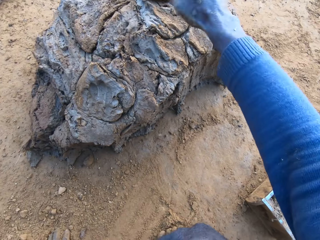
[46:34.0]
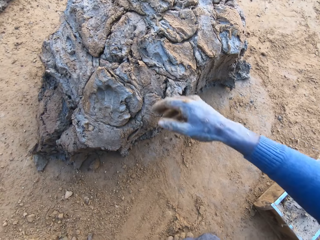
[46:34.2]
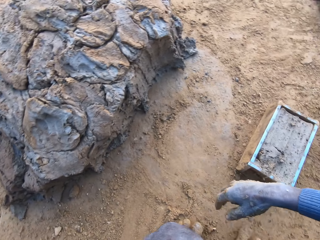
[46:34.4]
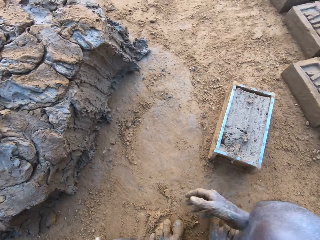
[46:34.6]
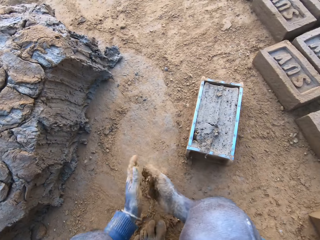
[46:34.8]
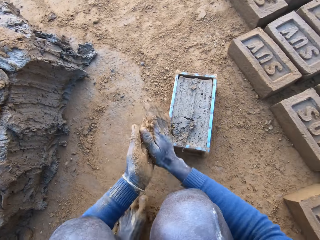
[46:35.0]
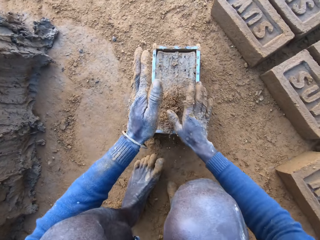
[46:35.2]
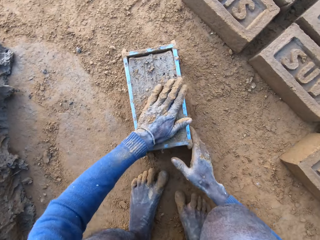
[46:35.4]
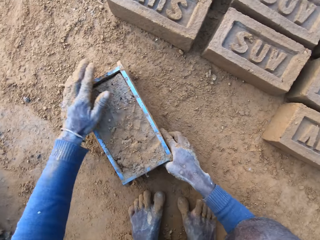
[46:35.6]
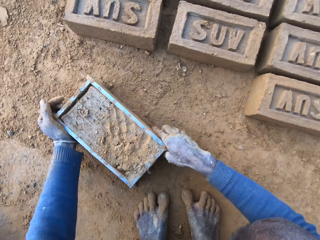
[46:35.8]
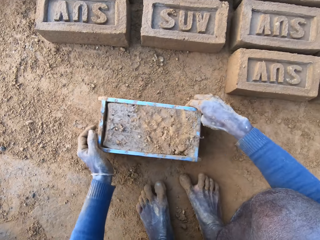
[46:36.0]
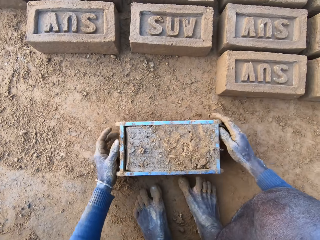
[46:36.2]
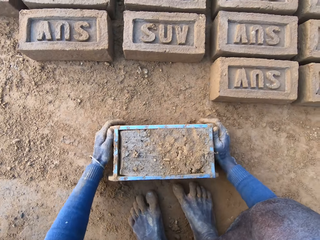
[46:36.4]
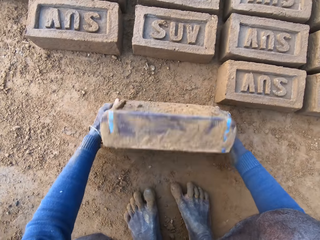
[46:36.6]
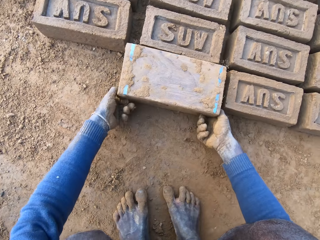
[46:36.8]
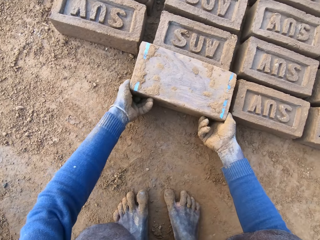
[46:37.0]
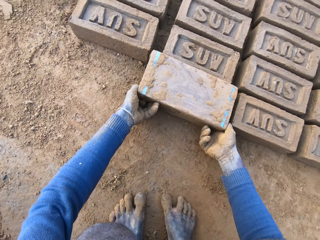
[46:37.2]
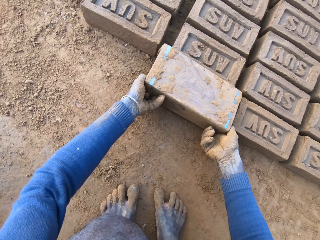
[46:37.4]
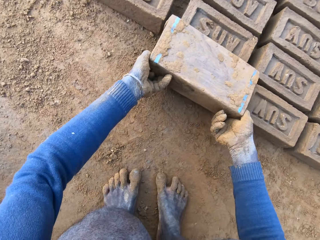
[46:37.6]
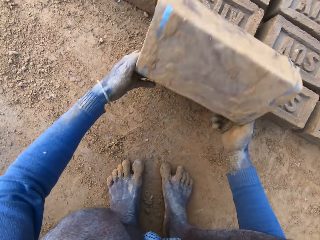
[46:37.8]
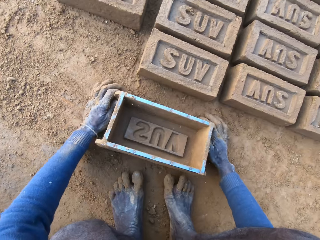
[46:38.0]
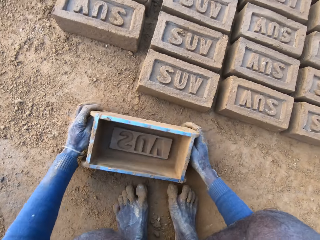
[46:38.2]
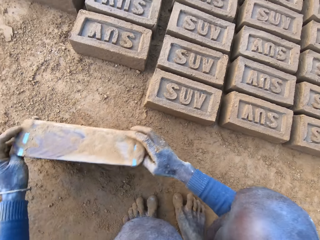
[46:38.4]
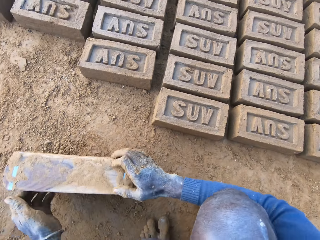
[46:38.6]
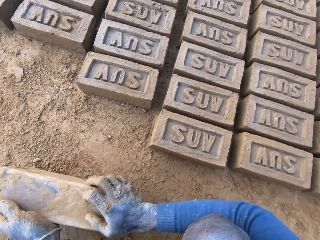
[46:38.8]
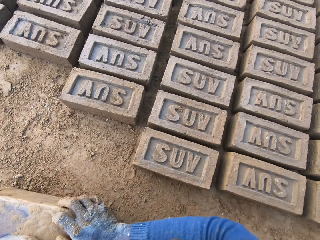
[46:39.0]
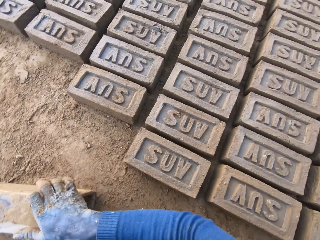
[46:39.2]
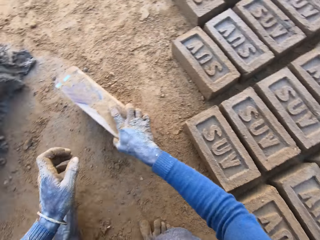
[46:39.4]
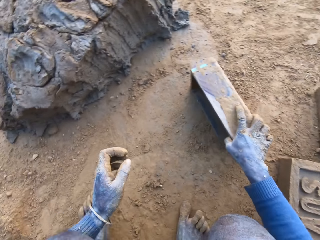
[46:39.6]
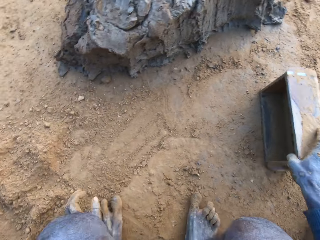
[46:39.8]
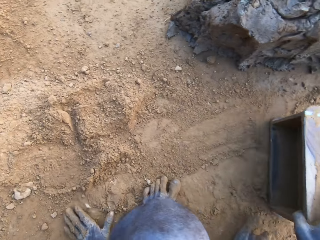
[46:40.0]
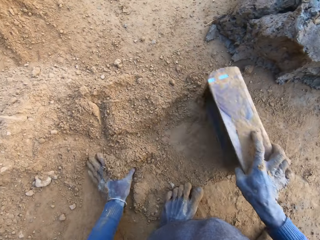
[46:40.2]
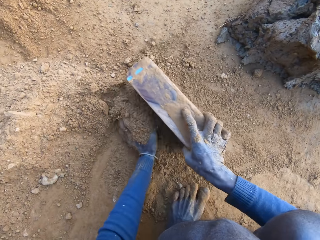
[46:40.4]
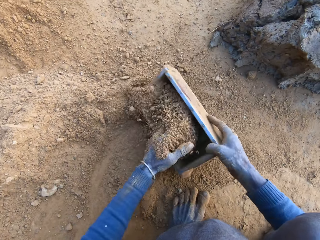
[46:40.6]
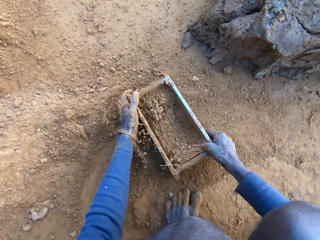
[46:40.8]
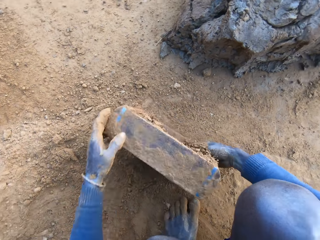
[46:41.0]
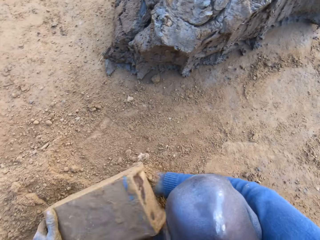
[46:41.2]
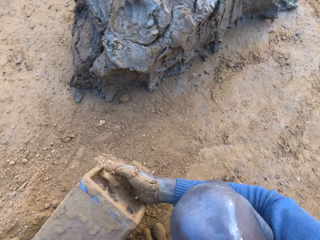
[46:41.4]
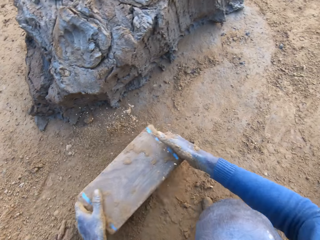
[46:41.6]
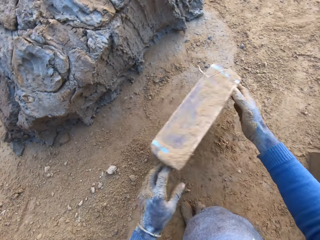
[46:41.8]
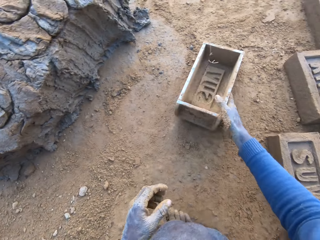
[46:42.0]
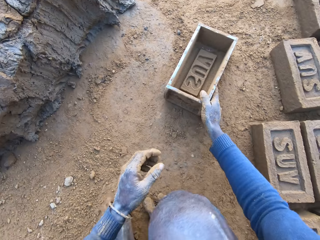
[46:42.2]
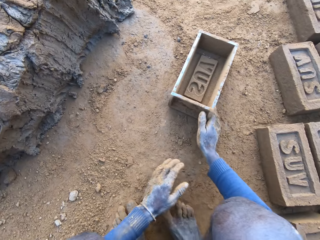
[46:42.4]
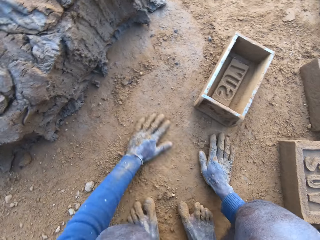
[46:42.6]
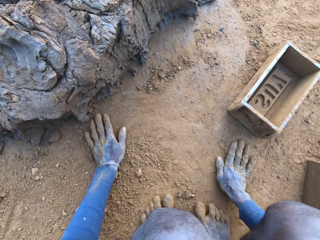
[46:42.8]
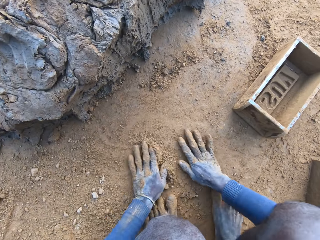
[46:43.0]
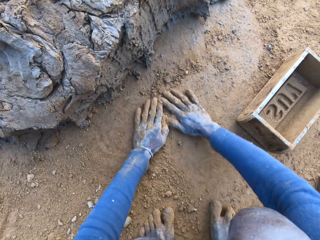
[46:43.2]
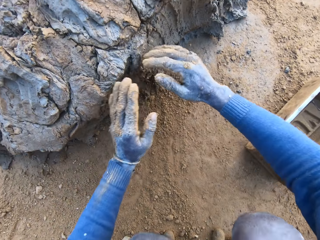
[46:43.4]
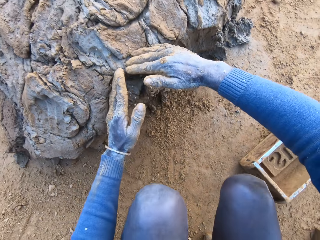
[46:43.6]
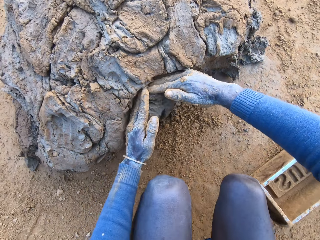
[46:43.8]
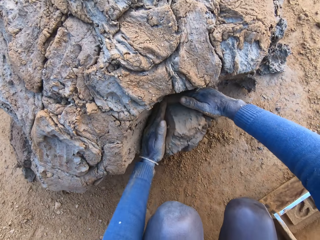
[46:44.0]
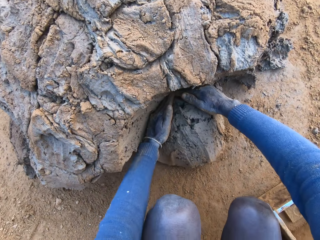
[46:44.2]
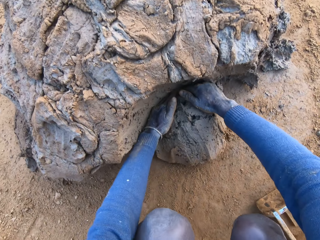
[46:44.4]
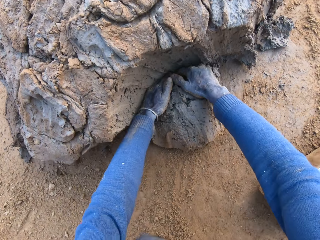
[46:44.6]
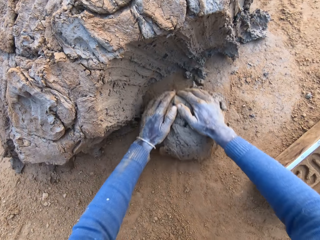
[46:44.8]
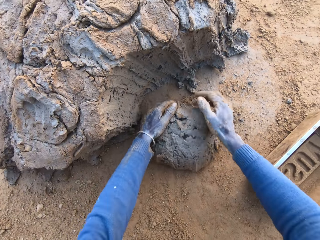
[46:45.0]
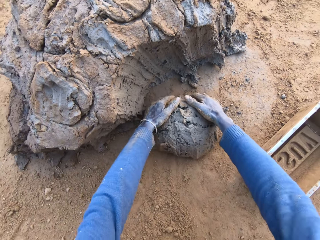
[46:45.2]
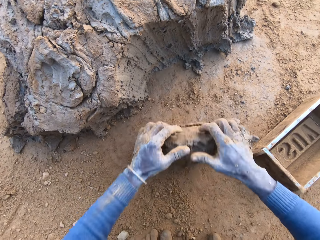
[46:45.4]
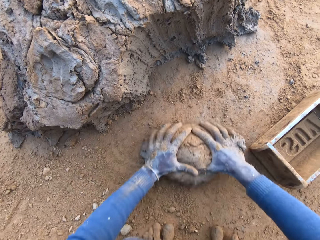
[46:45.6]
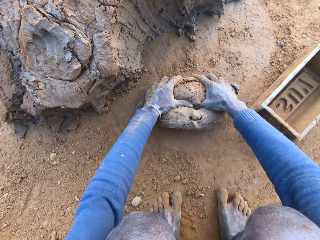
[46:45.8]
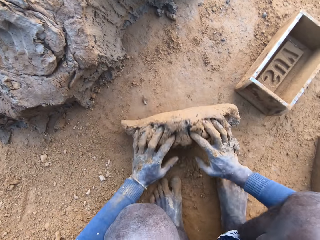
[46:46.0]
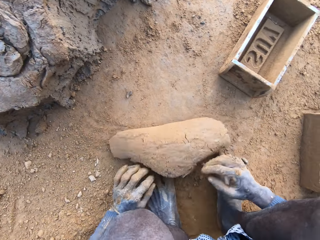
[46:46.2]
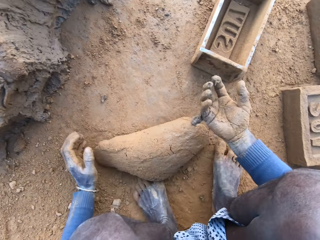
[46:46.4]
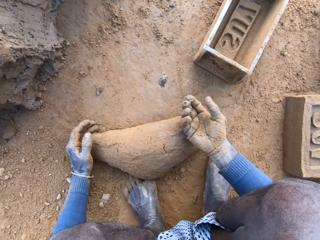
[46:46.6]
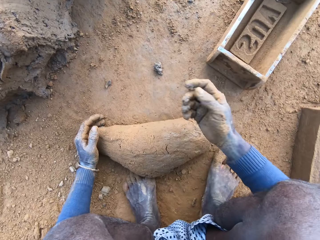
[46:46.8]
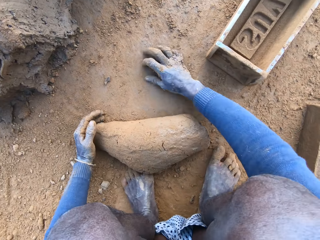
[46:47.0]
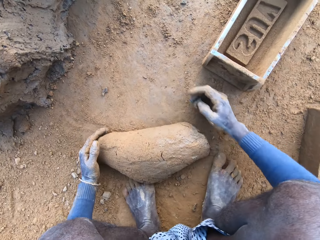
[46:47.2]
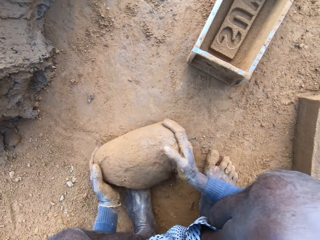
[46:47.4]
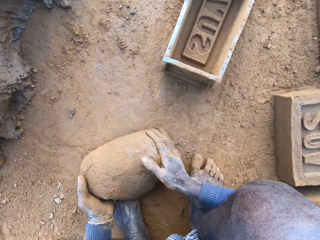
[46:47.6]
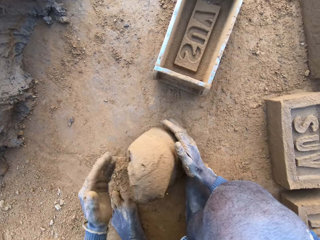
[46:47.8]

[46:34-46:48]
The camera wearer throws the mortar on the remaining mortar on the ground. He rubs his hands with sand. He pours out the brick on the ground out of the brick molder. He drags the brick molder with mortar with both hands. He puts the brick mould upside down. He pours out the brick on the ground out of the brick molder. He holds the brick mould. He cleans the brick molder with his hands. He packs the sand with the brick molder and puts the soil in the brick mould. He pours out the sand in the brick molder on the ground. He throws the brick molder on one side with his hands and puts the brick mould on the ground. He rubs his hands on the ground. He scoops some mortar or clay with his hands. He rolls the clay on the ground. He adjusts the mortar on the ground.

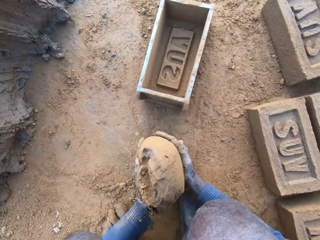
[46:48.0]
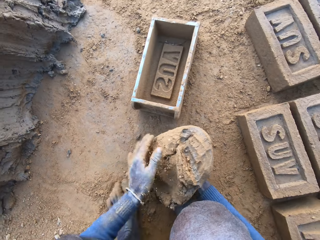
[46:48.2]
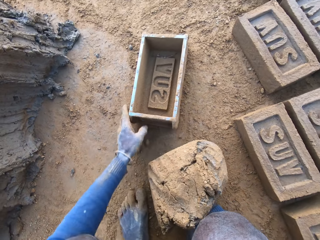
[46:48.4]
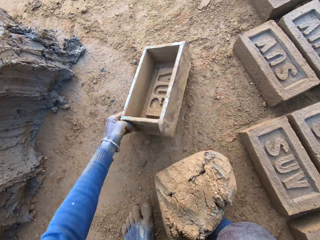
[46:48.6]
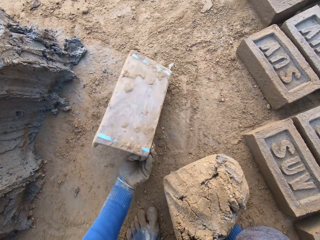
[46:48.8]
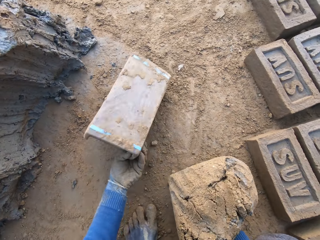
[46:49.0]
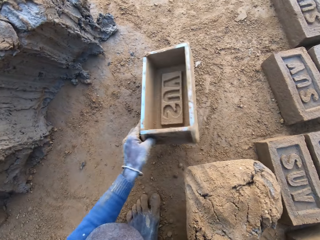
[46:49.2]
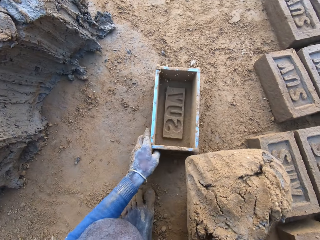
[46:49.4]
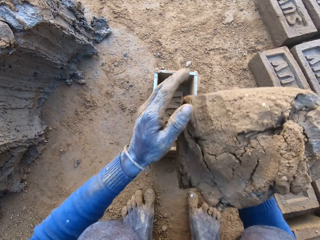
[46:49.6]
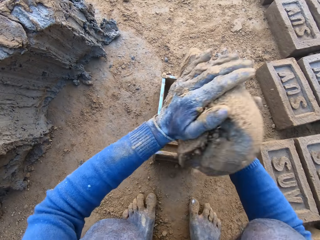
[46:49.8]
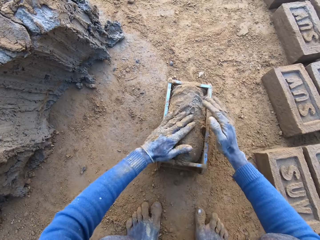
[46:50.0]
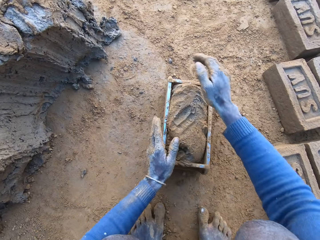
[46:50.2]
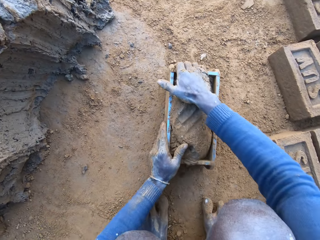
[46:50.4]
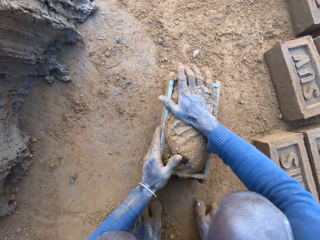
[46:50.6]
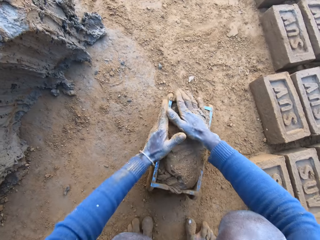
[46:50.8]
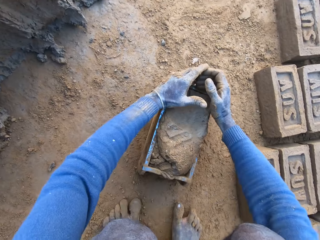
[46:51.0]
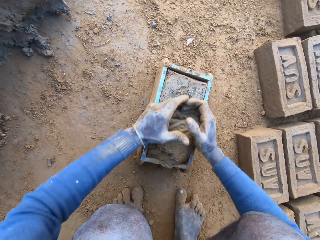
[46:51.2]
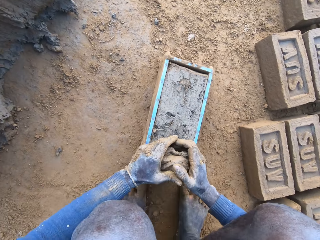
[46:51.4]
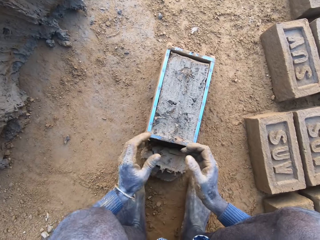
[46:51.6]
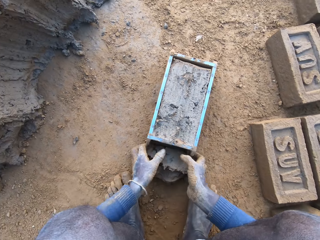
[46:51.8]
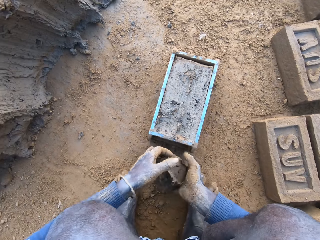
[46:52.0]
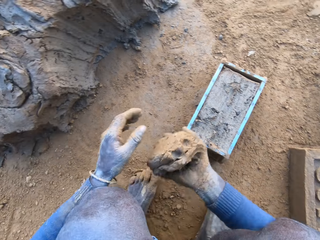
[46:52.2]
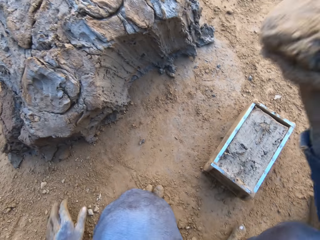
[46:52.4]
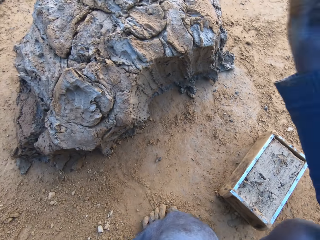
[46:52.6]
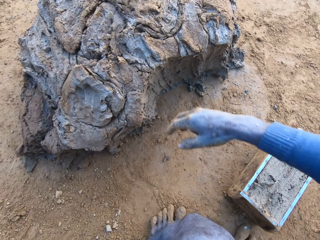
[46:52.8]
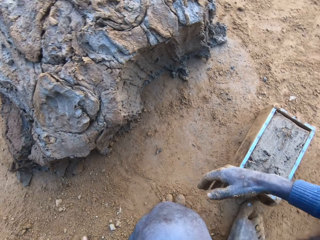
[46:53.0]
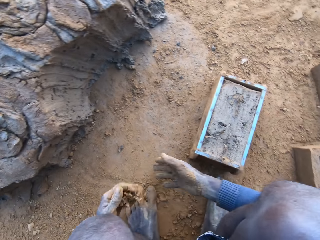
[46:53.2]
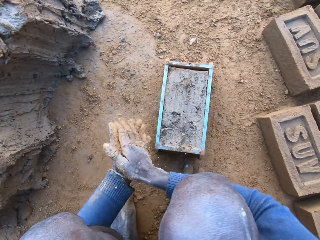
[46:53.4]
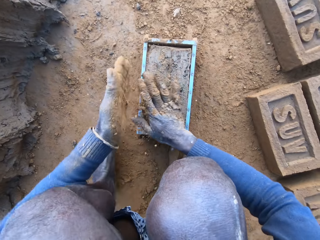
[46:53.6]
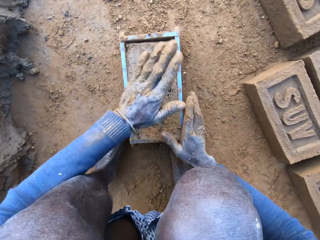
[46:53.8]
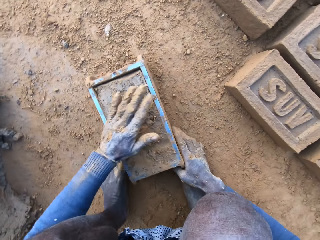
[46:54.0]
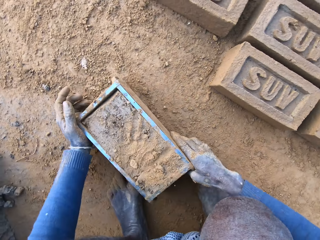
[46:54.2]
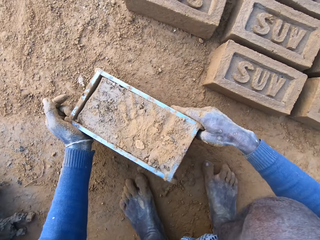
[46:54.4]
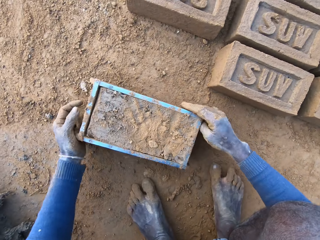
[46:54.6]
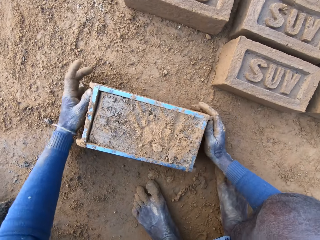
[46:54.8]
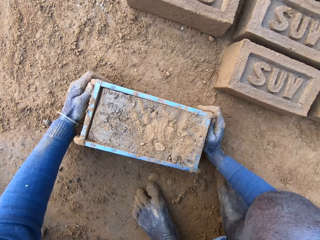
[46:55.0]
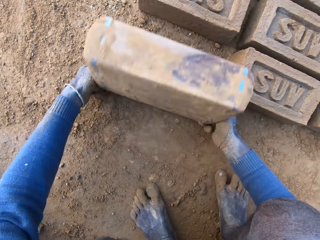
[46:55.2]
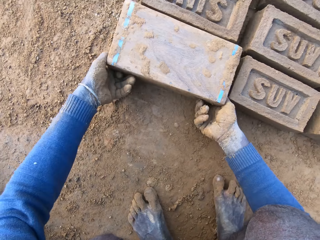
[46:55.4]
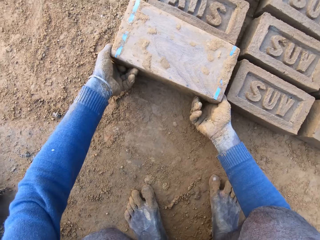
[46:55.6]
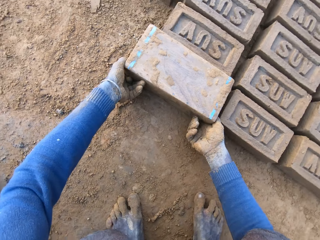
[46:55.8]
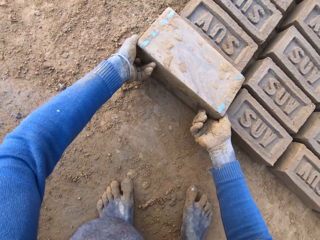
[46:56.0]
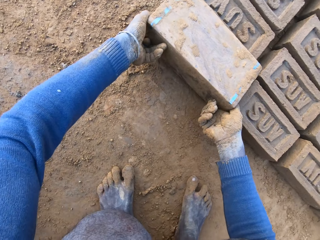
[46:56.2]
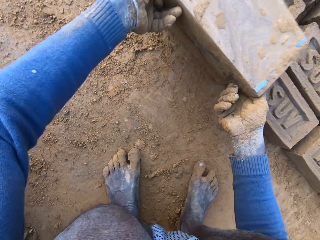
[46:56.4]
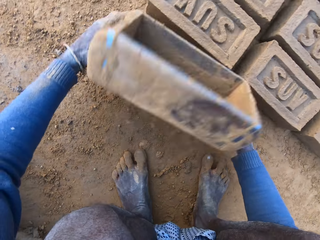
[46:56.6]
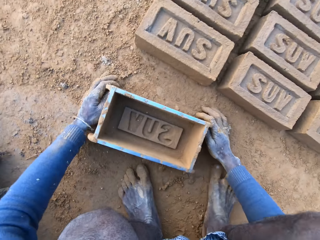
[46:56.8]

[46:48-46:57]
The camera wearer packs the mortar or clay on the ground with his hands. He adjusts the brick molder or mould with his left hand. He puts the brick mould upside down and puts the brick mould on the ground. He drops the mortar inside the brick molder. He adjusts the mortar inside the brick molder. He removes the excess clay from the brick mould. He throws the mortar on the remaining mortar on the ground. He rubs his hands with some sand. He holds the brick mould. He pours out the brick on the ground out of the brick molder. He puts the brick mould upside down.
